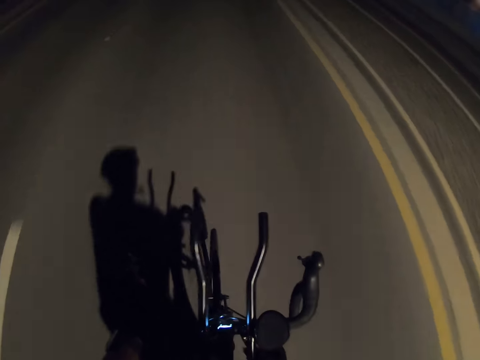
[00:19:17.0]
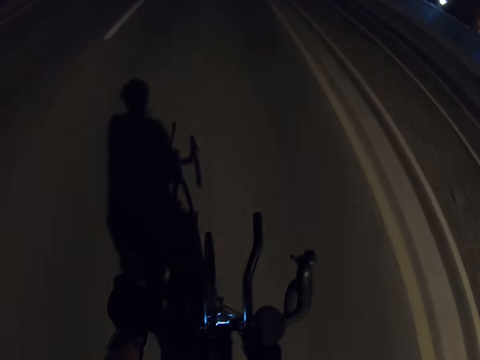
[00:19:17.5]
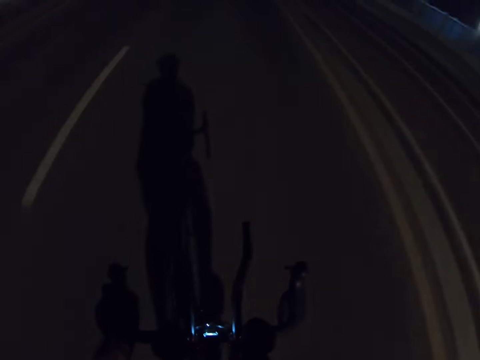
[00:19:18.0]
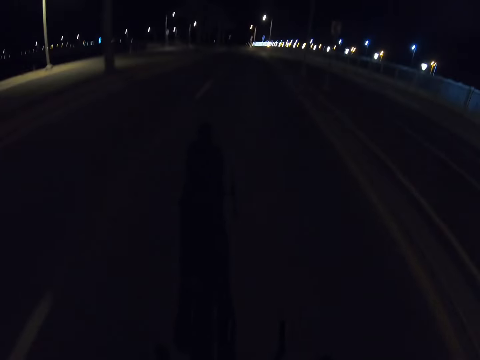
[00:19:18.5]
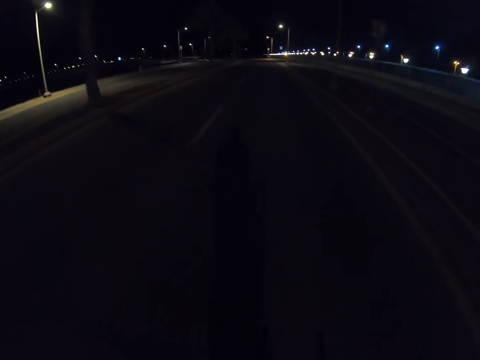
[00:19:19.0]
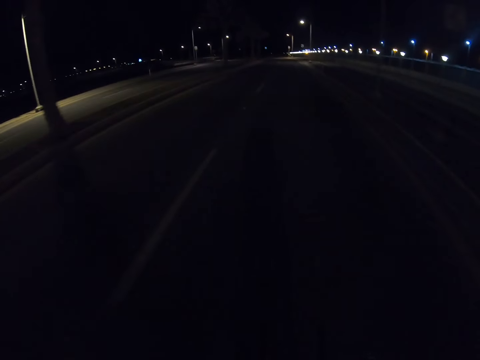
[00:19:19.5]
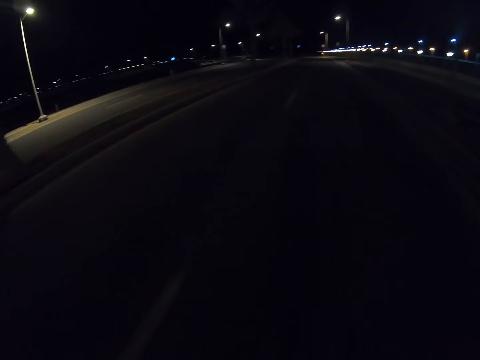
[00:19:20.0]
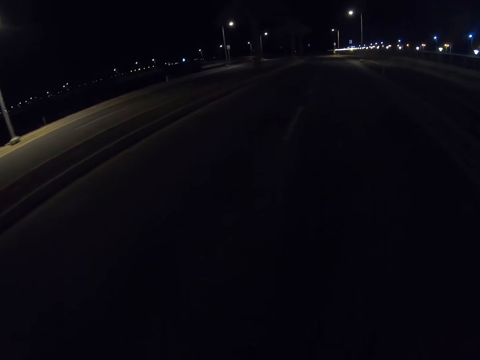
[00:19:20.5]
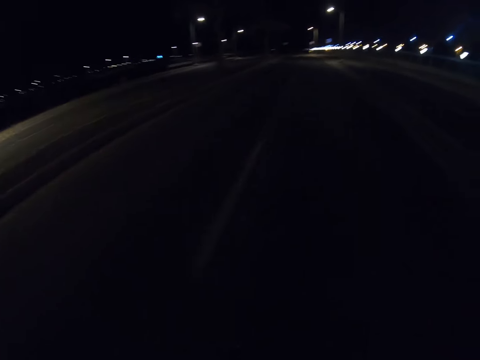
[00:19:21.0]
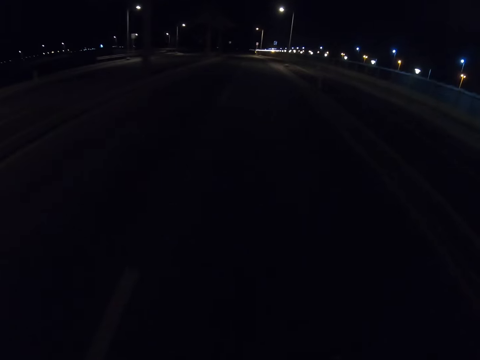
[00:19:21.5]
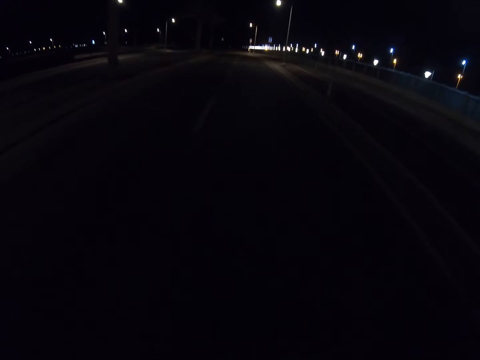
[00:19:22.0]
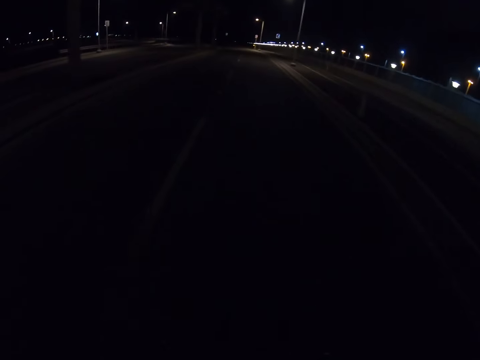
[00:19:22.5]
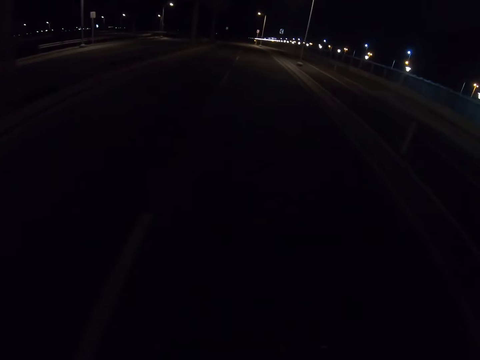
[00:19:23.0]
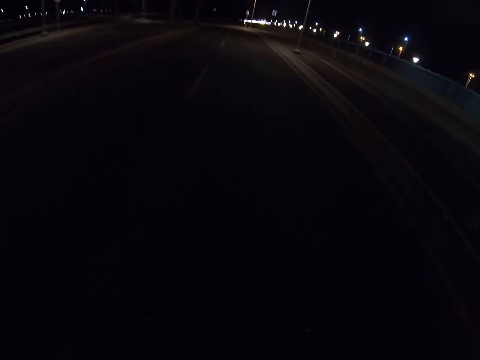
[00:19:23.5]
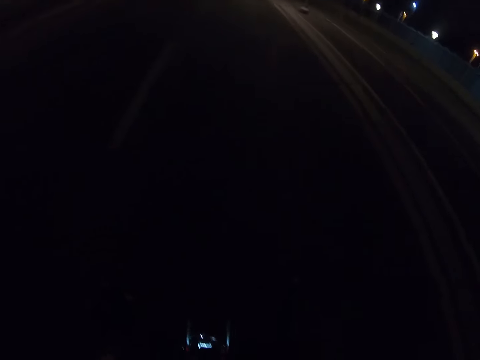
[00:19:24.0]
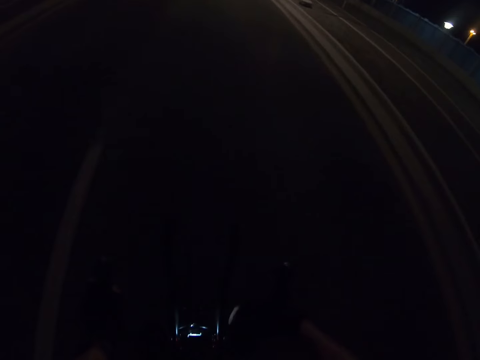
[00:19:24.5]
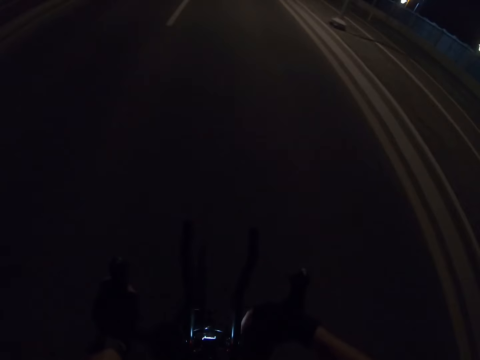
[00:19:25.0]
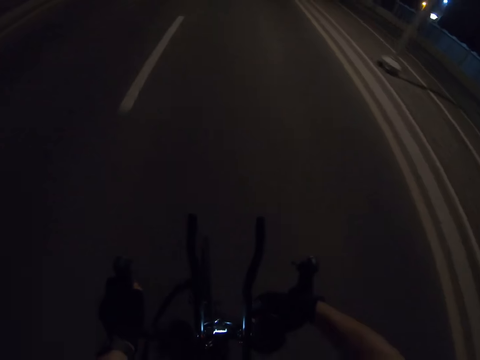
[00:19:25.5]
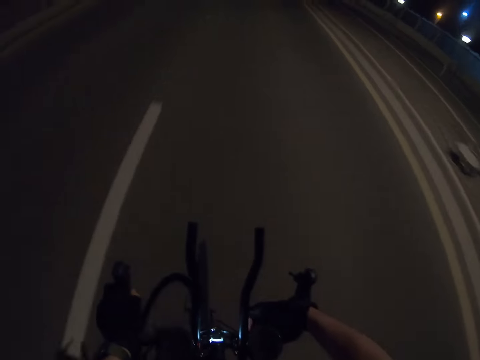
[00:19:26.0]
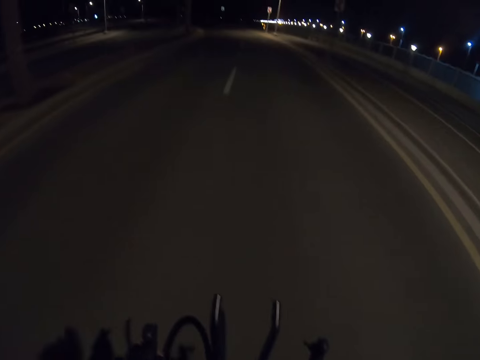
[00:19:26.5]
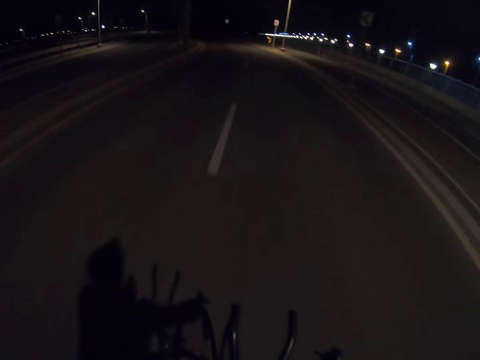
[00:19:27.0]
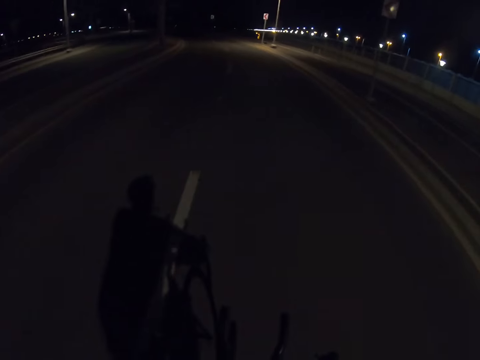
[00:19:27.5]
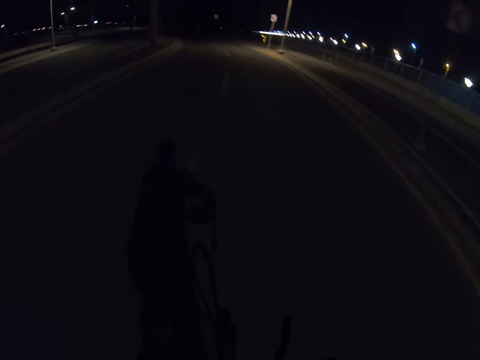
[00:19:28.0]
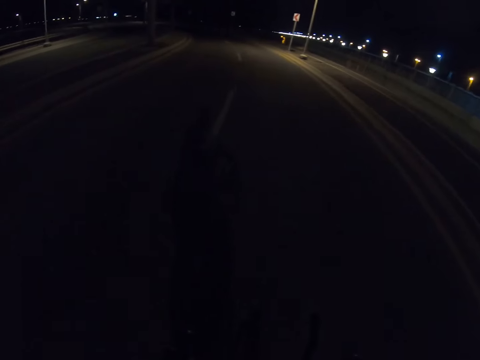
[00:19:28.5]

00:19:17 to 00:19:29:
The camera wearer removes the hand from the bike steering. He moves his right hand. He puts the right hand to the bike steering.

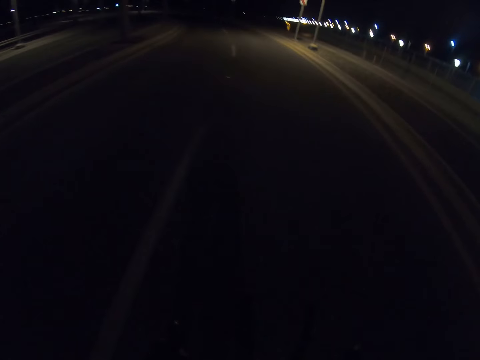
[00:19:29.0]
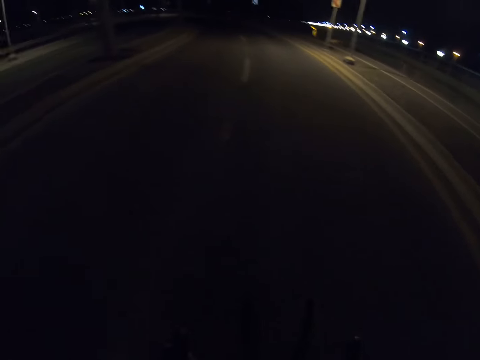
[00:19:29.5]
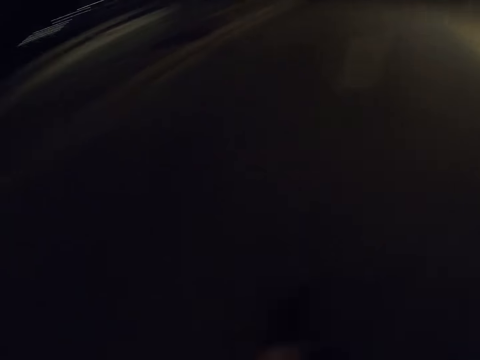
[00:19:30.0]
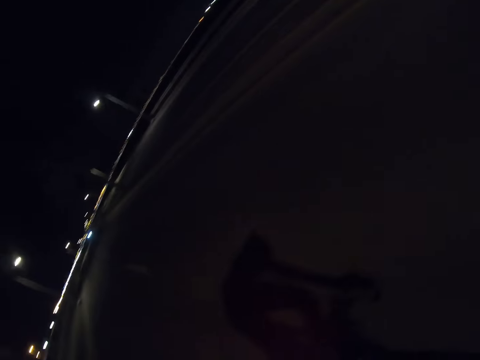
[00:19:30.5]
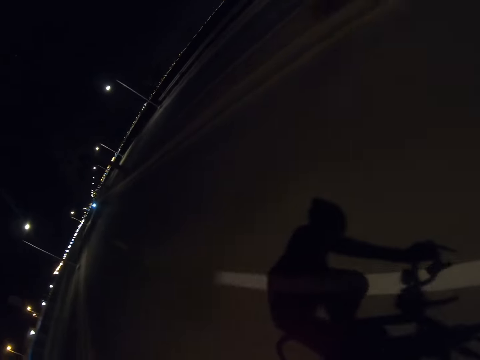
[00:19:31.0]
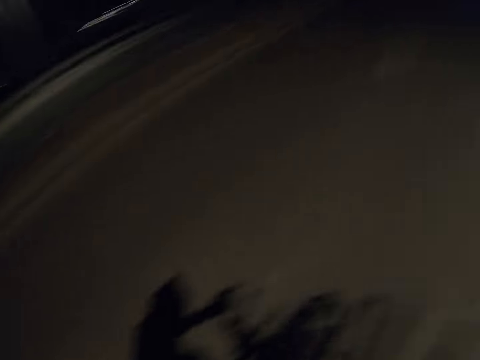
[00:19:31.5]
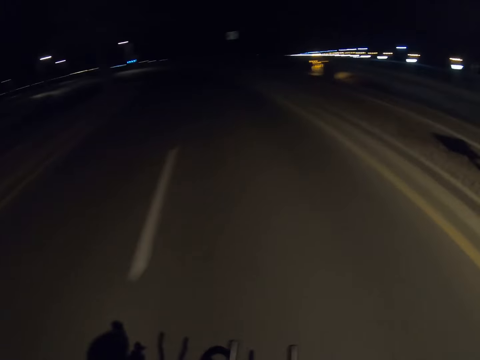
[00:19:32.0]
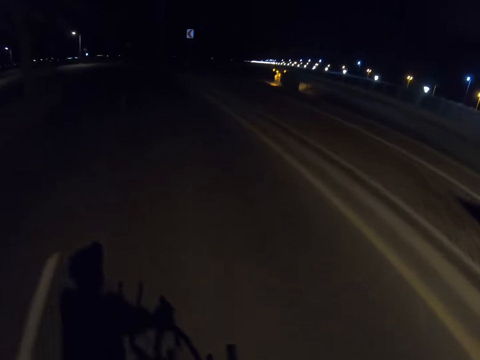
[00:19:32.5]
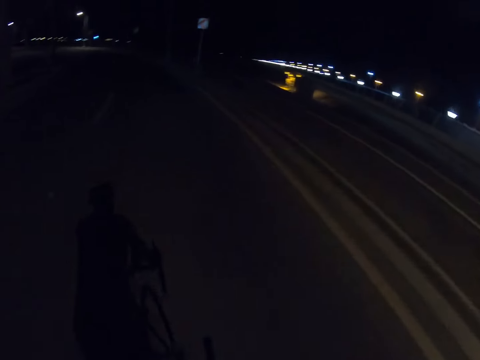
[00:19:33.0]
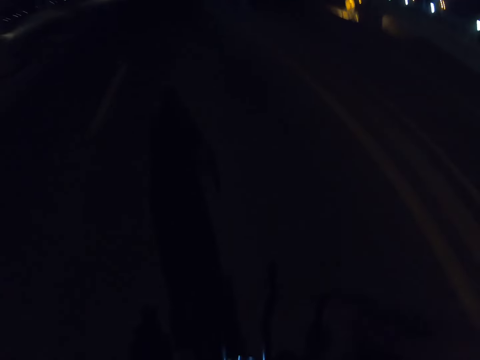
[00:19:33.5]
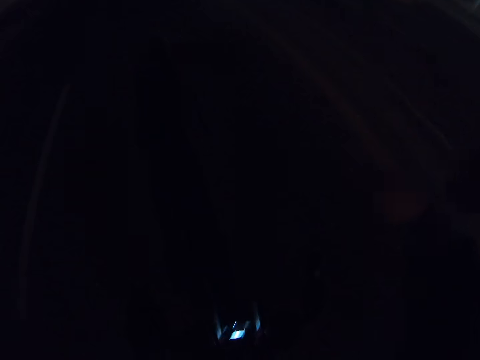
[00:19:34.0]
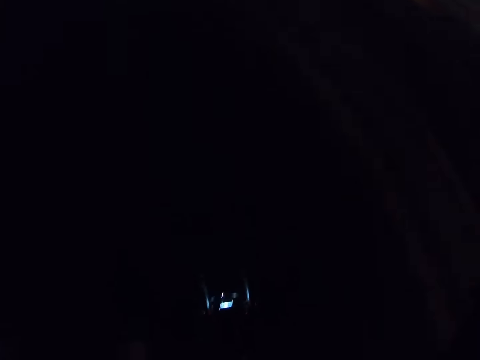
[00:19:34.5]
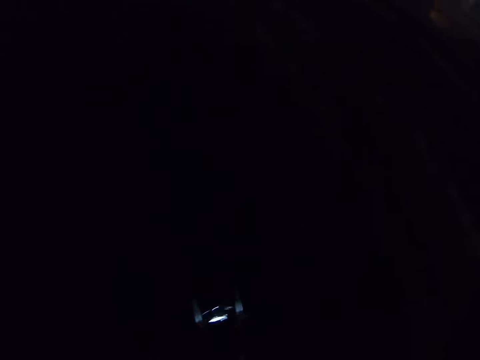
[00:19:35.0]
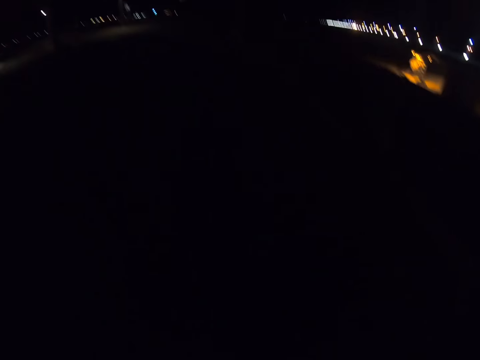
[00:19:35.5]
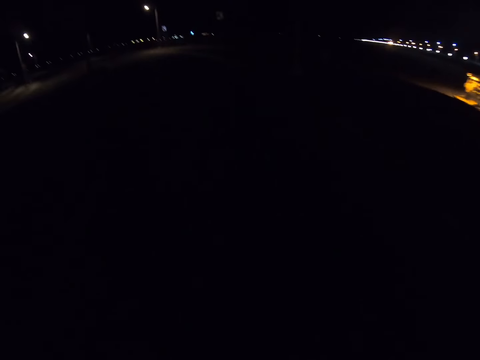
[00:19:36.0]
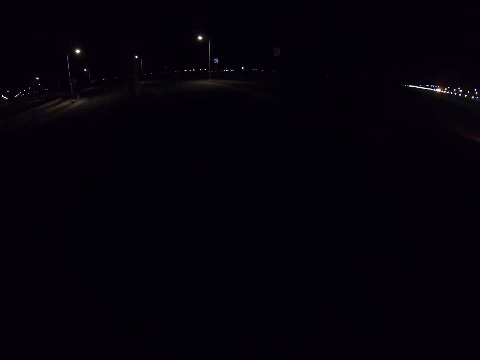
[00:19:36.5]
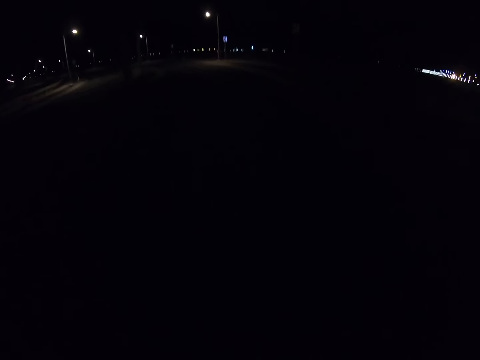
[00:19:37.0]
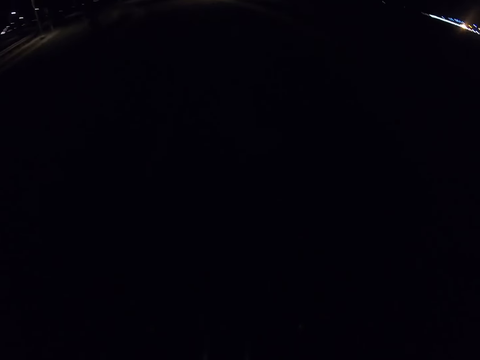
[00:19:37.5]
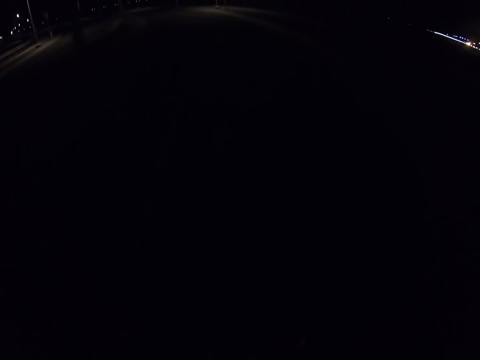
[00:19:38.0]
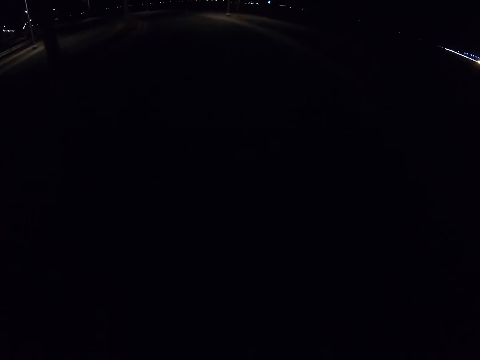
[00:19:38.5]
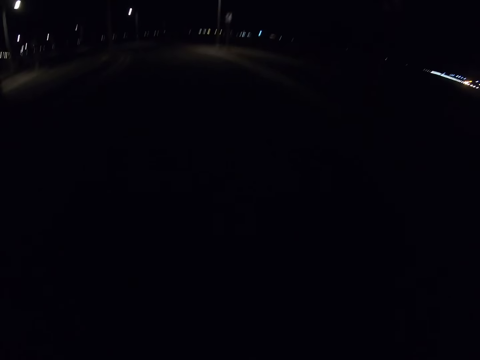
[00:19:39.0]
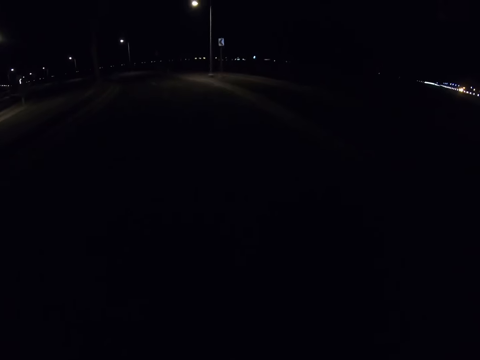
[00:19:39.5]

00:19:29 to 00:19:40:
The camera wearer looks back. He looks forward. He moves up his right hand.
